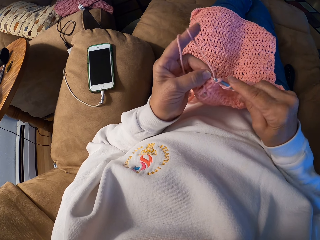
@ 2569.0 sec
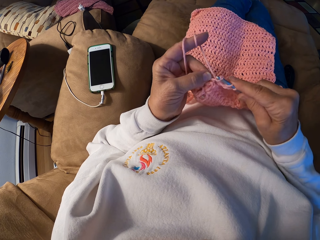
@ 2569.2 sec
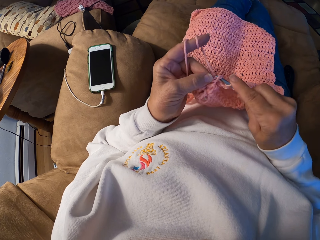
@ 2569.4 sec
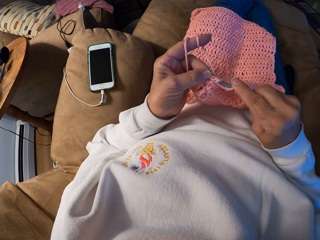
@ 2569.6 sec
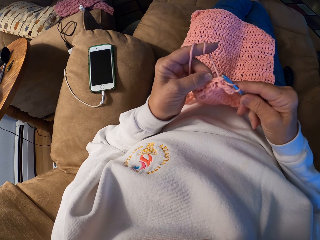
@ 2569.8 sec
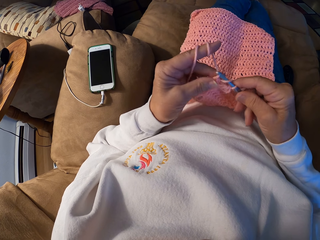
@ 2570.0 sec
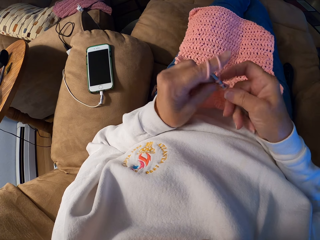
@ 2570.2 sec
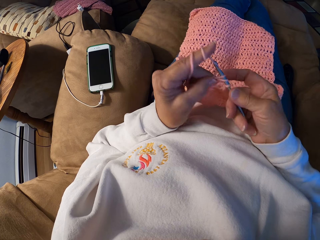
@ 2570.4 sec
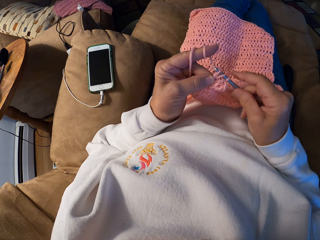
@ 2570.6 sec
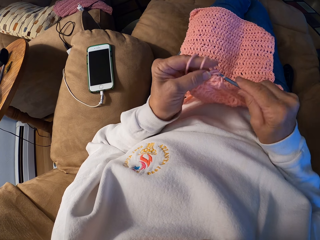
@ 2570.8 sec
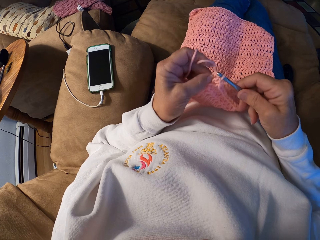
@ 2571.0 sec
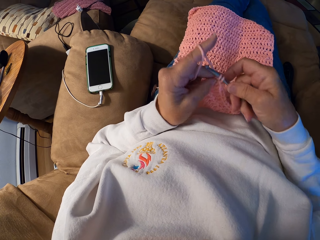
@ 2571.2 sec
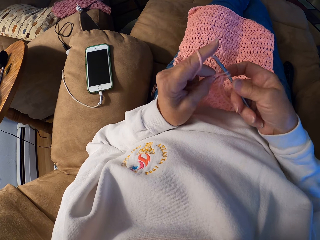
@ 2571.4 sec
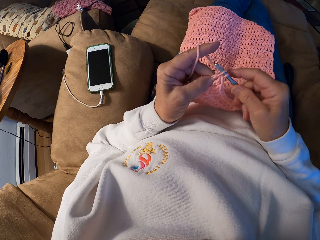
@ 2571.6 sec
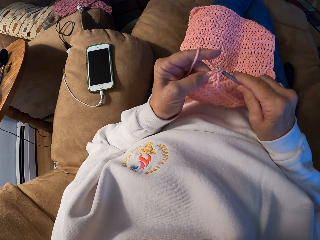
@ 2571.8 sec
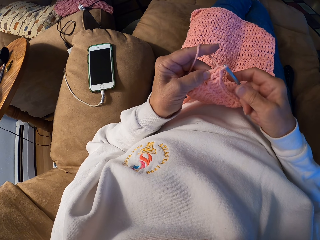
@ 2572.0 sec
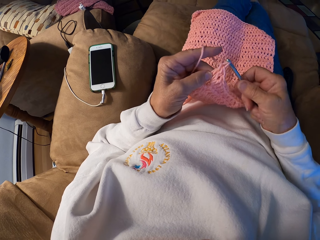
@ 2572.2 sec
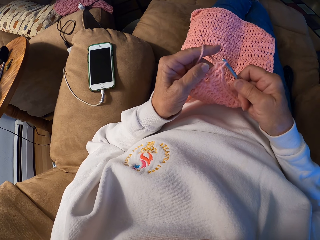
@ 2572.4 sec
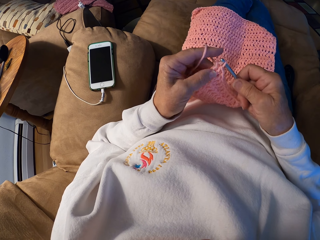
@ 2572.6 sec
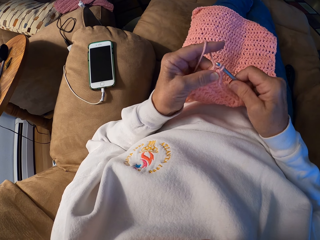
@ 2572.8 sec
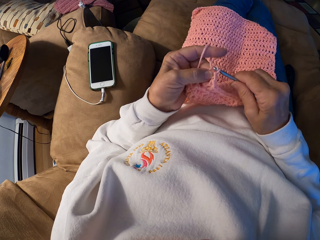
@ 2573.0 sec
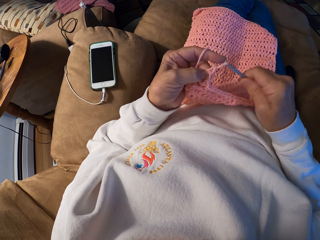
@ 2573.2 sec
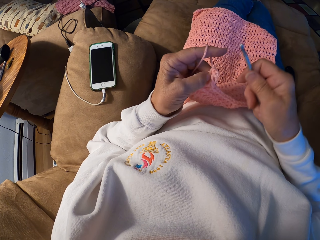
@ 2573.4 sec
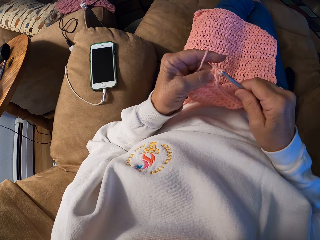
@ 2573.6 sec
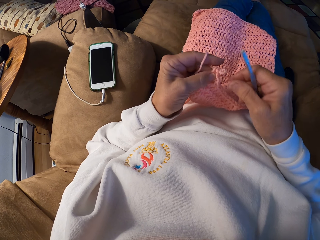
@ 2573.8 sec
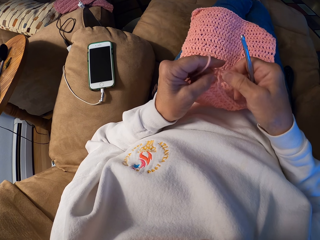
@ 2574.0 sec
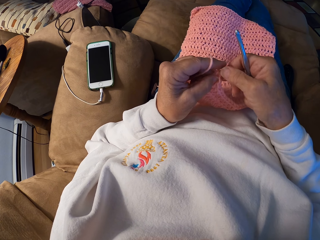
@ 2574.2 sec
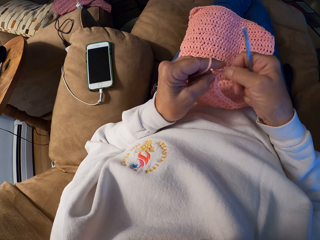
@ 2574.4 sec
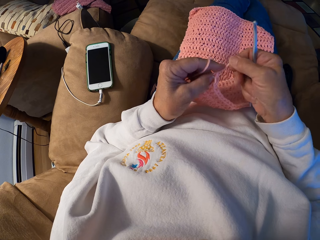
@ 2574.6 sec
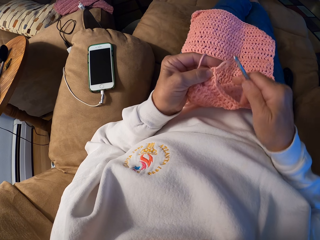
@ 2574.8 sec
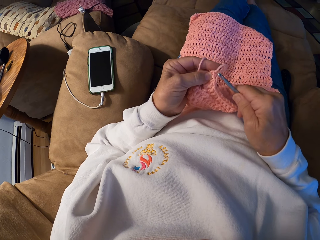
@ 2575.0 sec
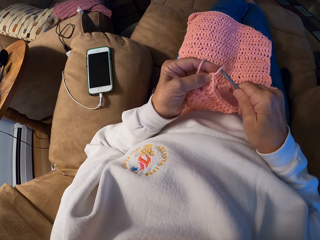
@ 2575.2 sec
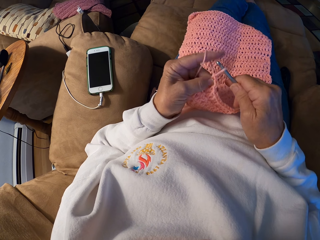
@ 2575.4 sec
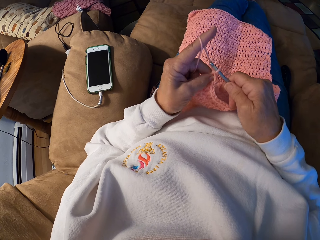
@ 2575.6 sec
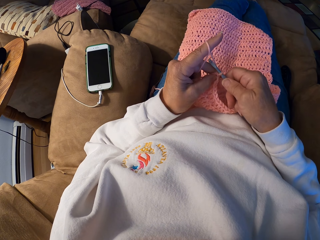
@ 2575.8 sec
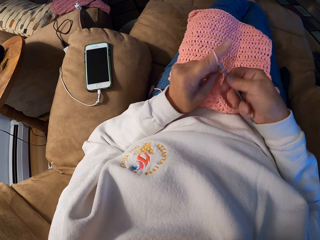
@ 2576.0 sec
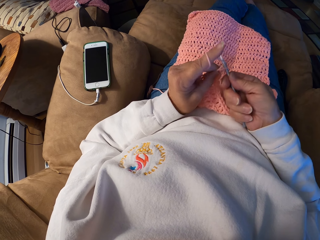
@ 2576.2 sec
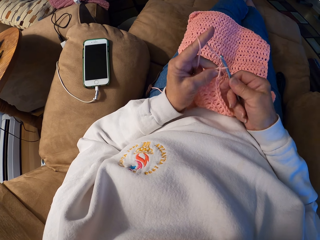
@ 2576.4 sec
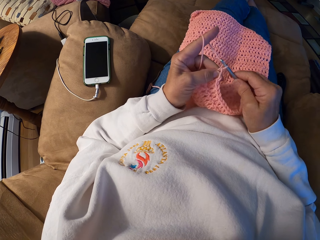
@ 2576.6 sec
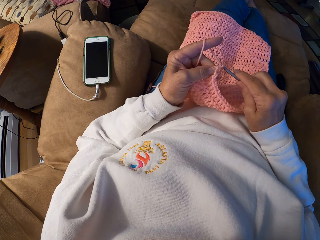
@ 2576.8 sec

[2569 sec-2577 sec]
The camera wearer adjusts the yarn with her right hand.

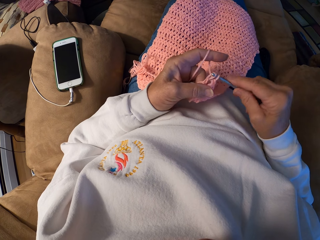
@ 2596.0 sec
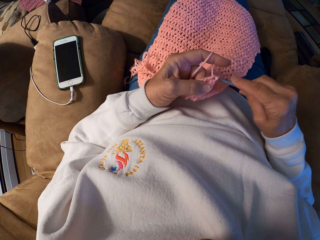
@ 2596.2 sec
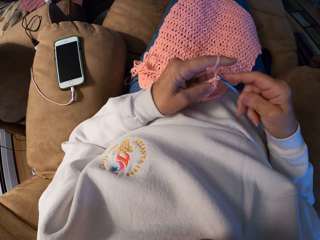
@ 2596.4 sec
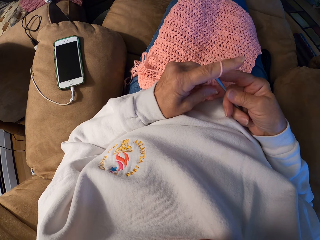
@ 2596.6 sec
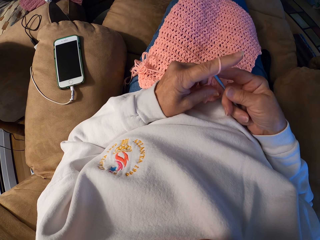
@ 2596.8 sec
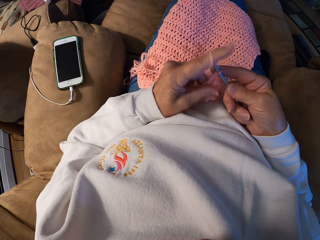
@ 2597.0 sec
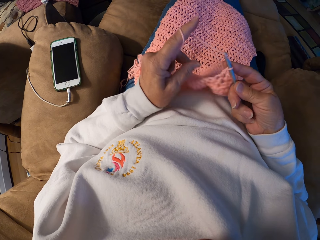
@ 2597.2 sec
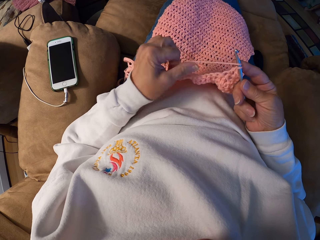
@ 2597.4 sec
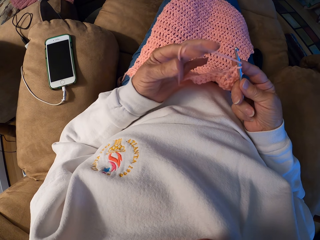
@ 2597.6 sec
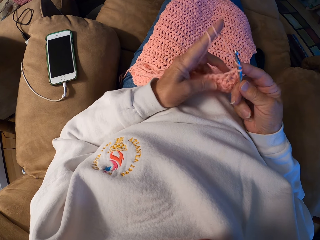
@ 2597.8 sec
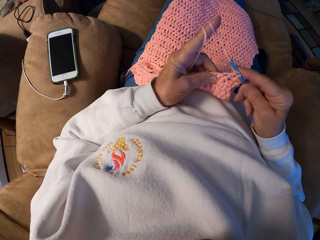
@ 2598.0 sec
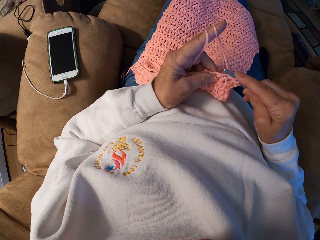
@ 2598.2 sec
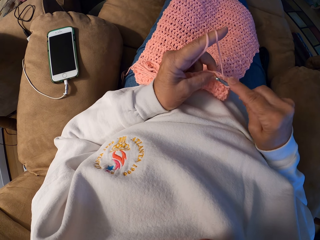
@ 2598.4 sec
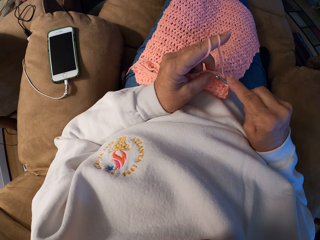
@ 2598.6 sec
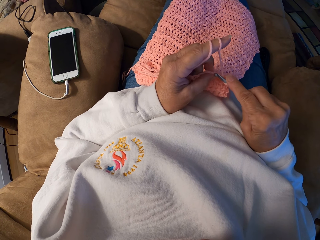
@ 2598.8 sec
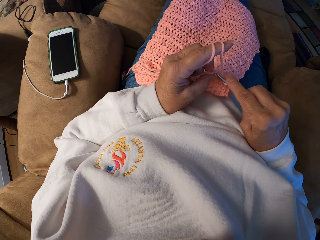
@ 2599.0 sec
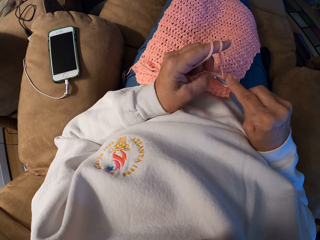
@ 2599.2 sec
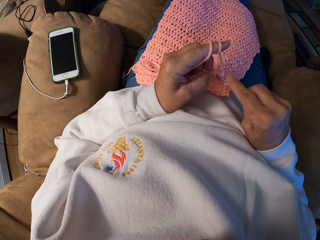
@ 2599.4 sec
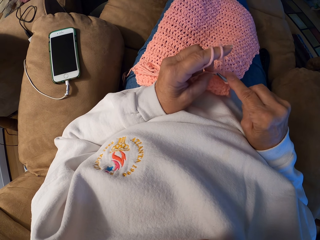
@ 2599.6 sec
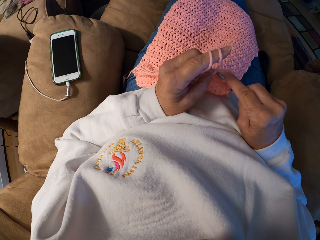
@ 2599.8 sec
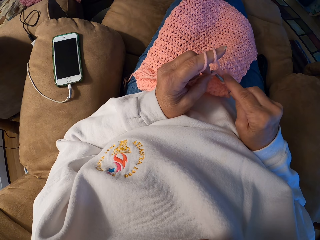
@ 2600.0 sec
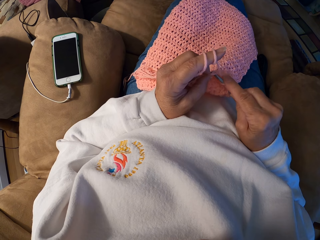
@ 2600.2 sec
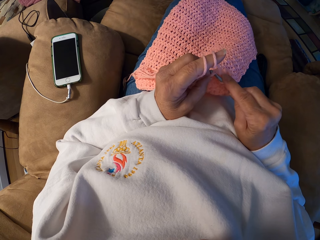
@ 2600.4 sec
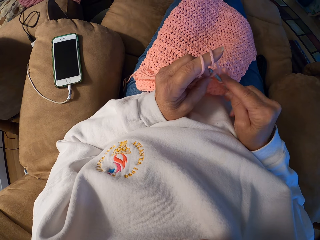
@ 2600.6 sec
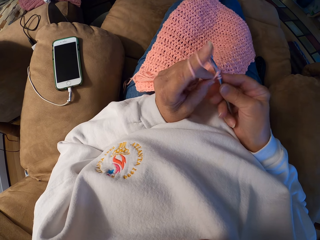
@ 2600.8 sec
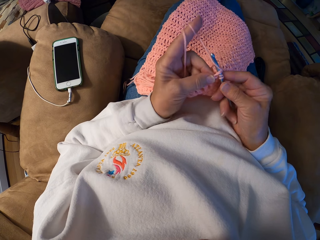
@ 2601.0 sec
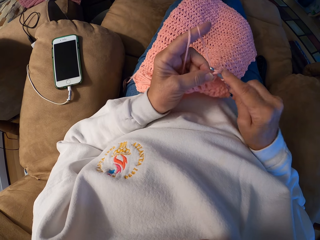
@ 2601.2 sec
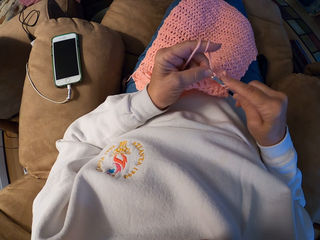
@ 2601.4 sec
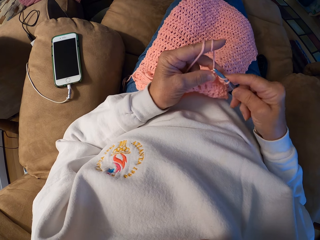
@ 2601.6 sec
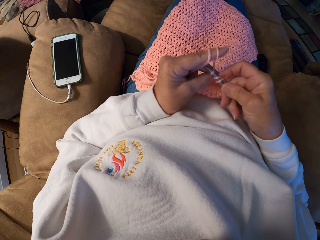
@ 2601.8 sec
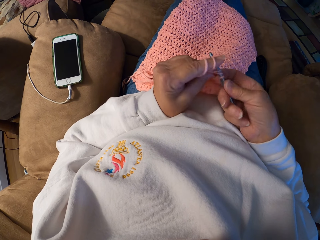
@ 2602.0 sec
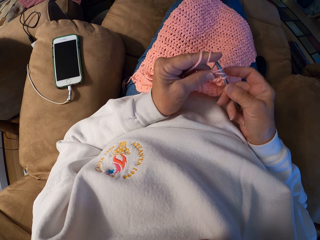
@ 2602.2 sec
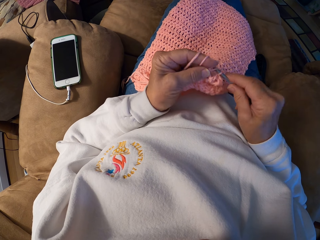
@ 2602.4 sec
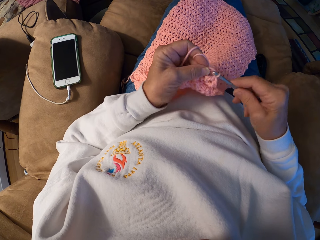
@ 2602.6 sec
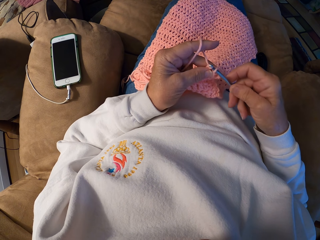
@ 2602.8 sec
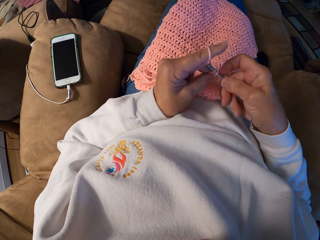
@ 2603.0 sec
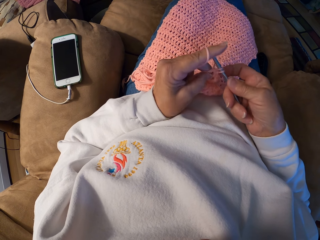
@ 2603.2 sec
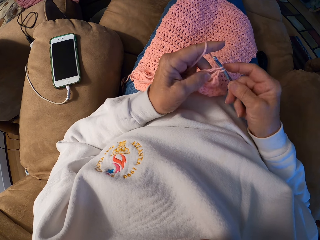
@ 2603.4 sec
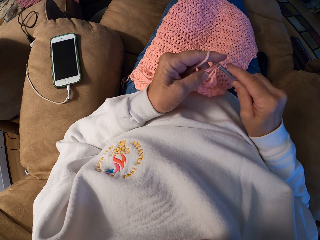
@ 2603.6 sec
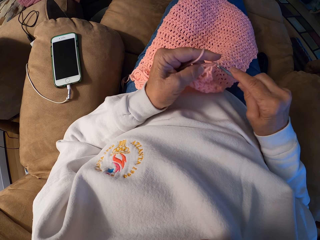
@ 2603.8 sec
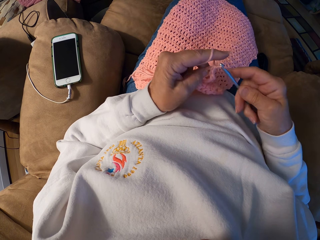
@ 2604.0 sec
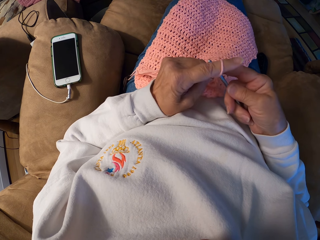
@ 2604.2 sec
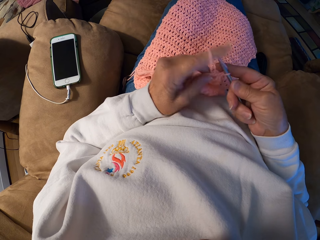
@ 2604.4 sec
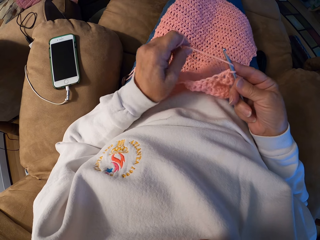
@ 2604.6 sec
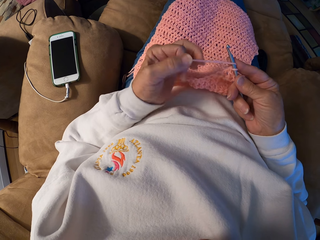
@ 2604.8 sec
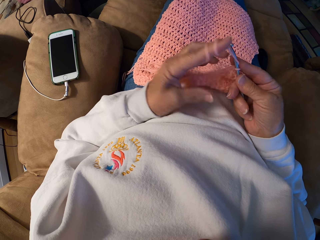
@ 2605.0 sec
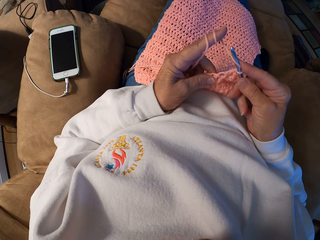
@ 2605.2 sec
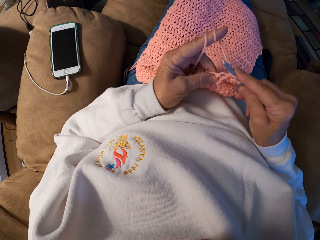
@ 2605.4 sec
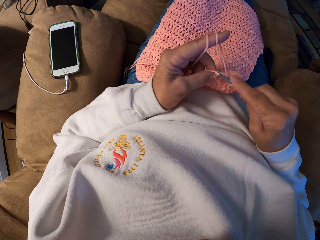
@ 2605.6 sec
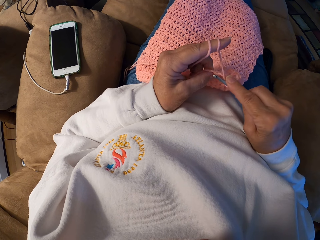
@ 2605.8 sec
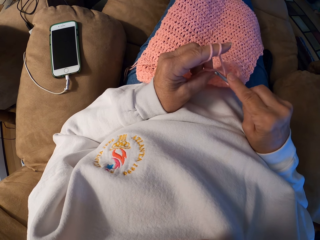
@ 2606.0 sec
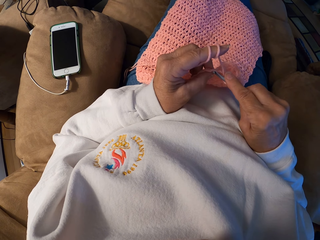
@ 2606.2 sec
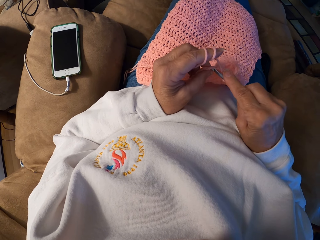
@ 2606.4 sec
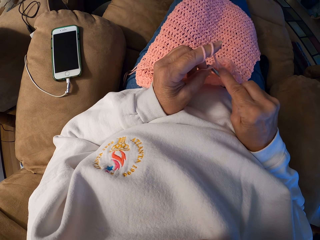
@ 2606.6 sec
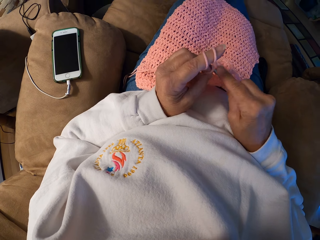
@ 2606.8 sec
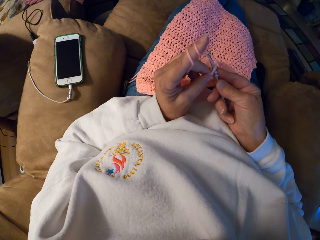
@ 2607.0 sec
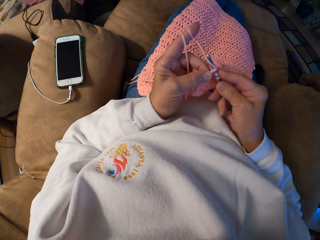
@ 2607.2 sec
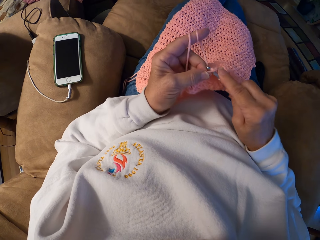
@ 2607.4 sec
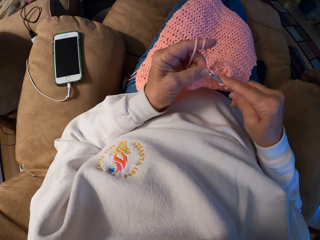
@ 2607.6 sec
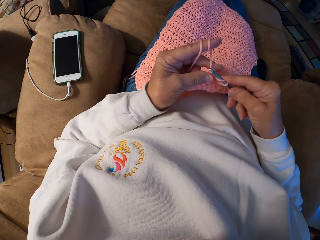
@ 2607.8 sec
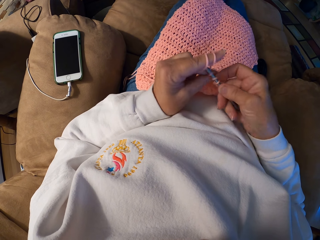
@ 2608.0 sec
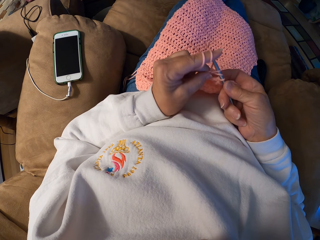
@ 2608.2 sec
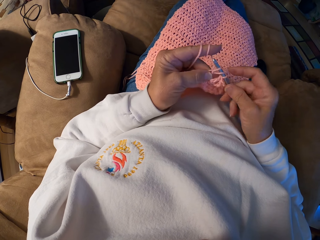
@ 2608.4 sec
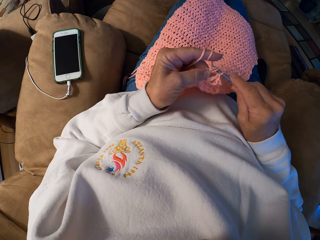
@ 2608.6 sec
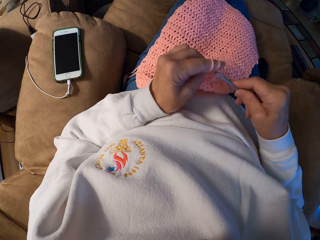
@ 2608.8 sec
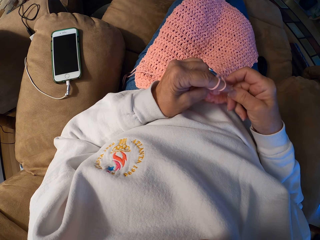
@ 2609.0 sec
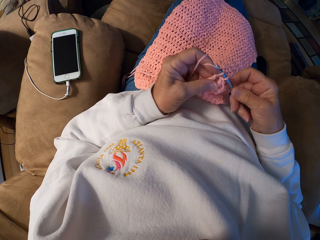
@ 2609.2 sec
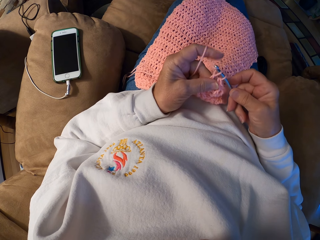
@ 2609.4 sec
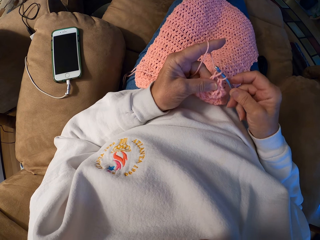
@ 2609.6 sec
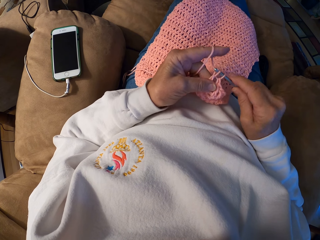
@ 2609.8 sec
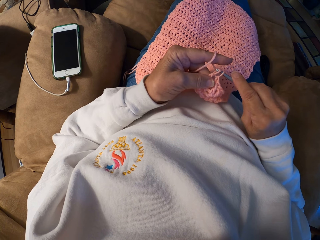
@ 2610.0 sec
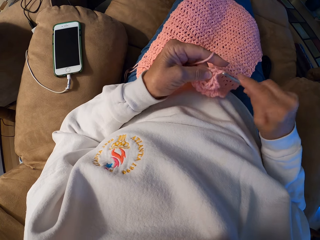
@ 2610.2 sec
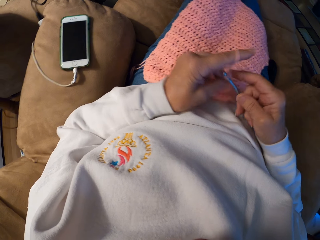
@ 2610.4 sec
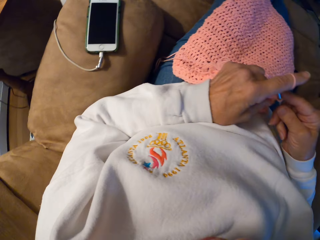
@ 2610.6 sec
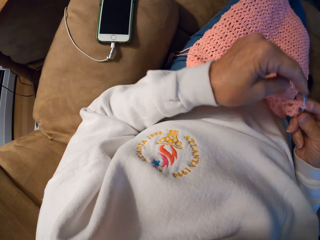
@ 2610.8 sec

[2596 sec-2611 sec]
The camera wearer adjusts the yarn with her left index finger. She ties the yarn on the finger. She crochets a piece of cloth with her hands using the crochet hook. She adjusts the yarn with her left index finger. She ties the yarn on the finger. She crochets the piece of cloth with her hands using the crochet hook.
